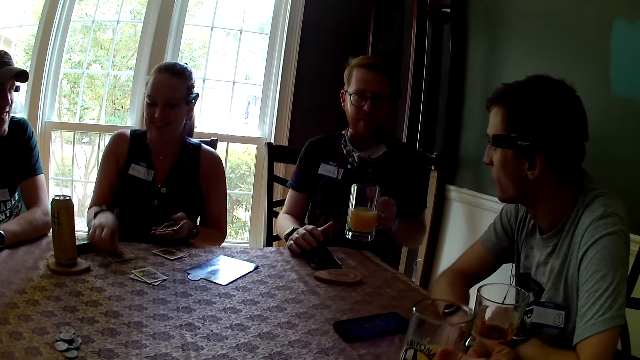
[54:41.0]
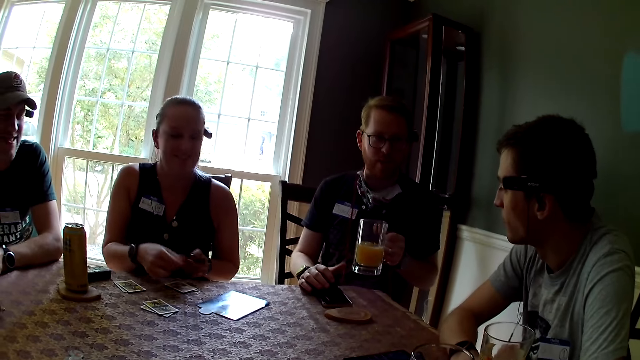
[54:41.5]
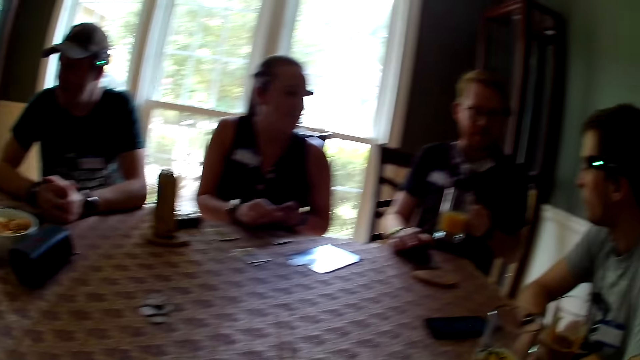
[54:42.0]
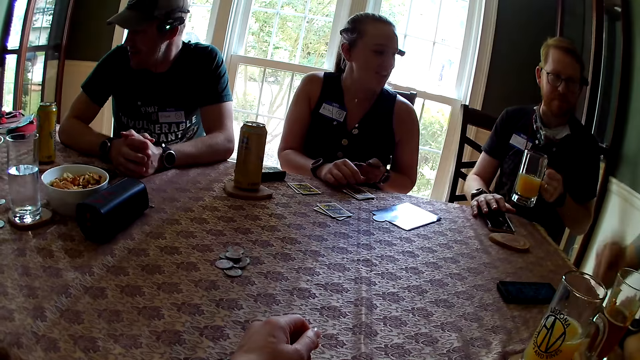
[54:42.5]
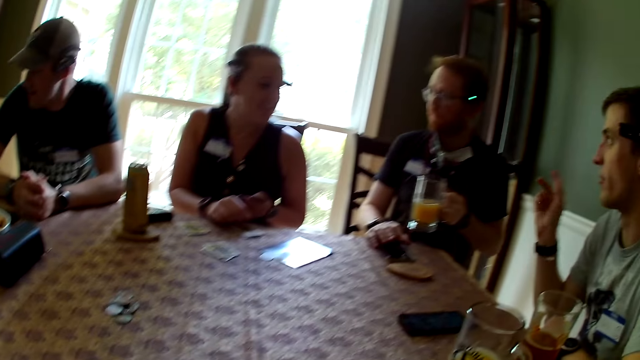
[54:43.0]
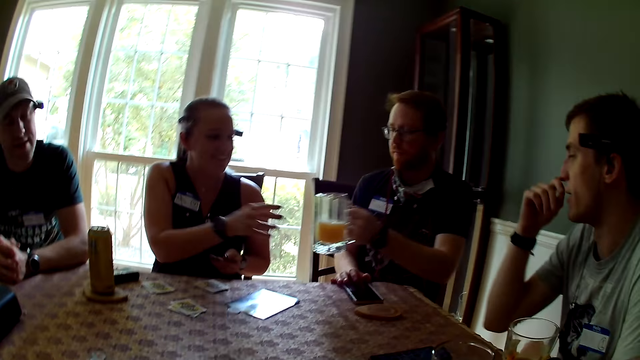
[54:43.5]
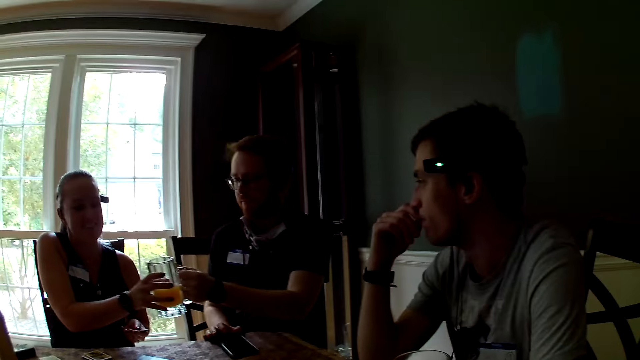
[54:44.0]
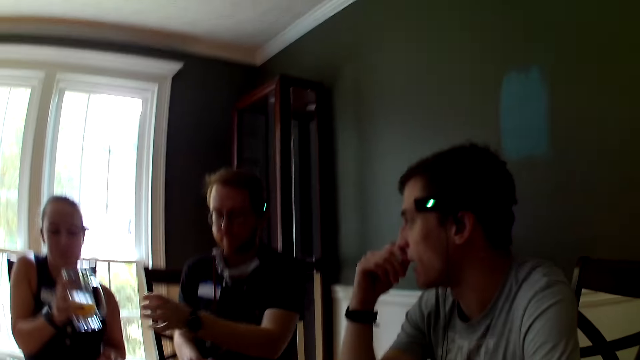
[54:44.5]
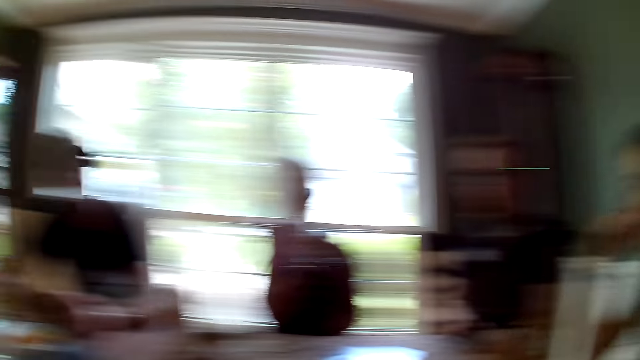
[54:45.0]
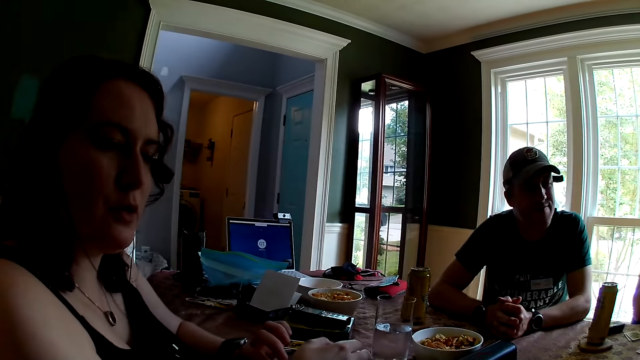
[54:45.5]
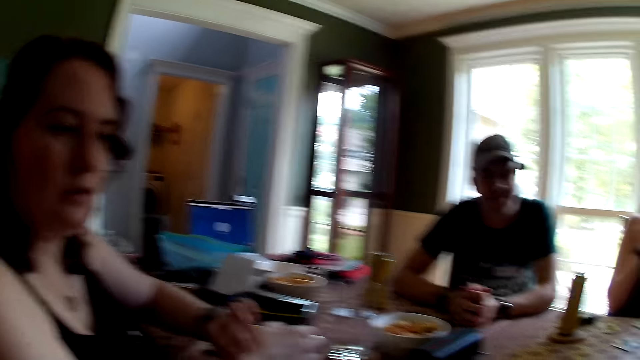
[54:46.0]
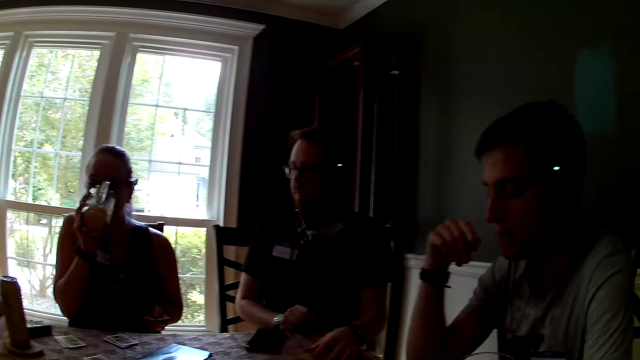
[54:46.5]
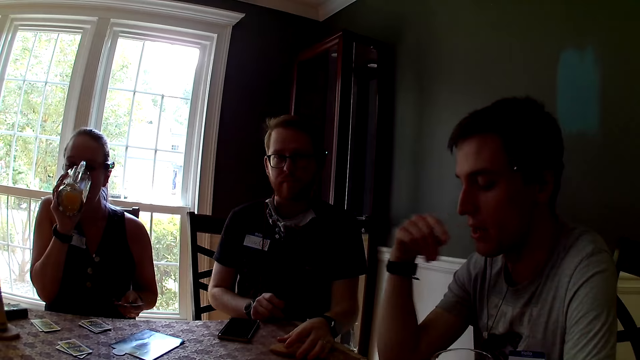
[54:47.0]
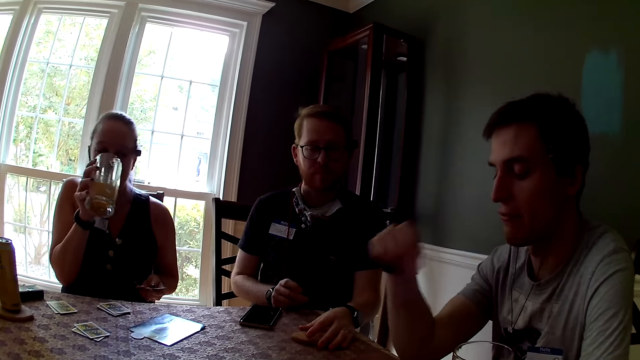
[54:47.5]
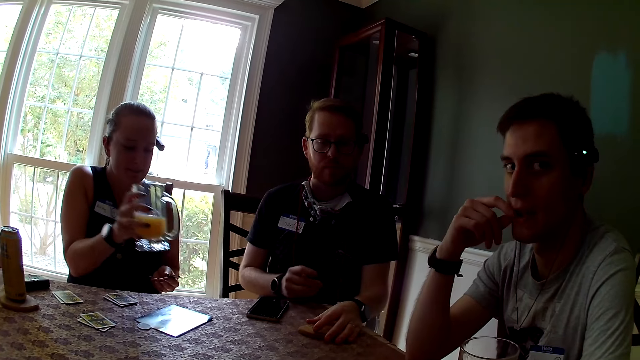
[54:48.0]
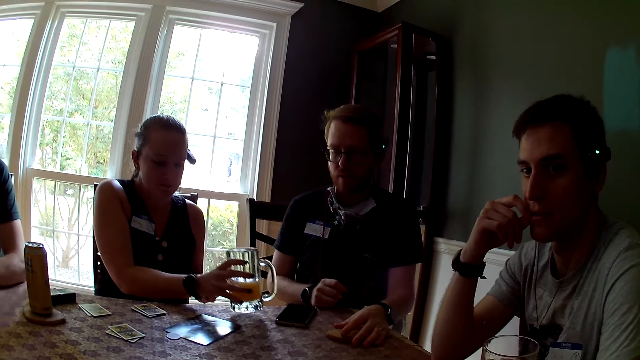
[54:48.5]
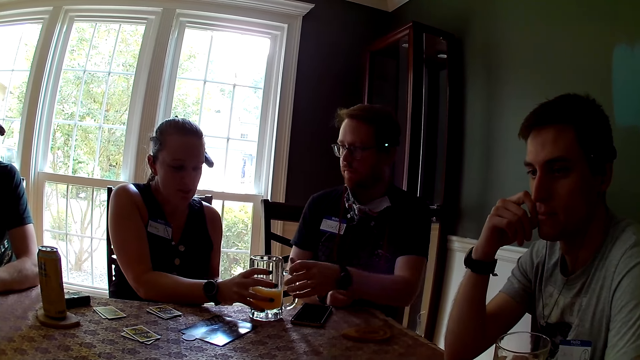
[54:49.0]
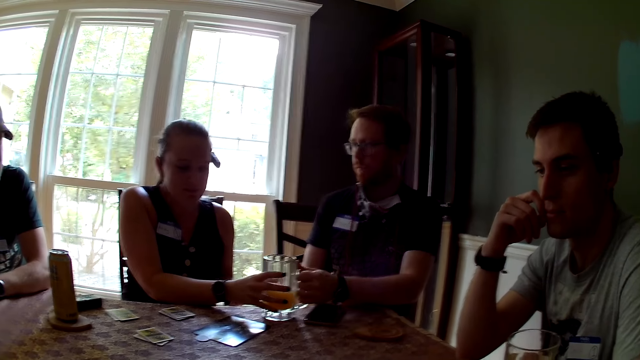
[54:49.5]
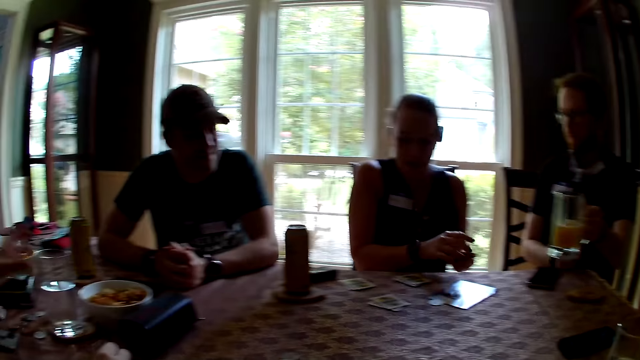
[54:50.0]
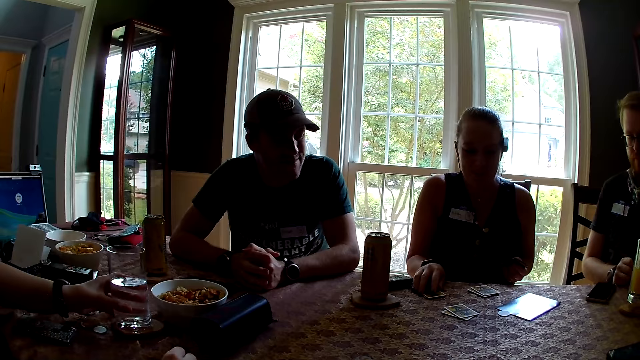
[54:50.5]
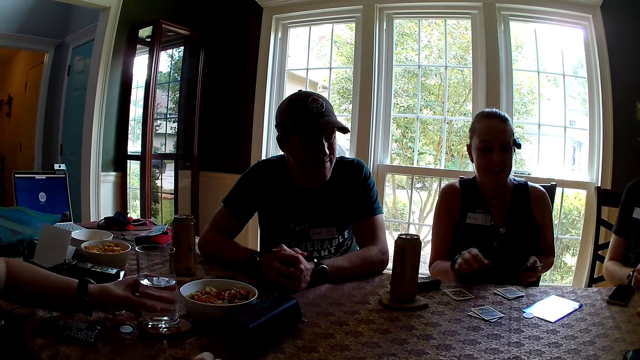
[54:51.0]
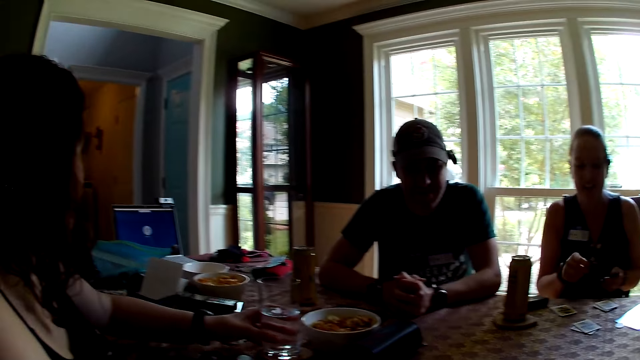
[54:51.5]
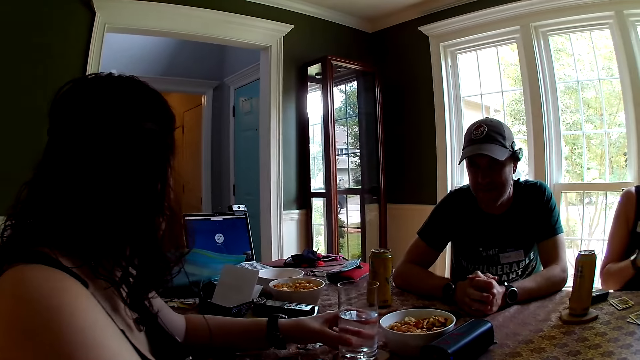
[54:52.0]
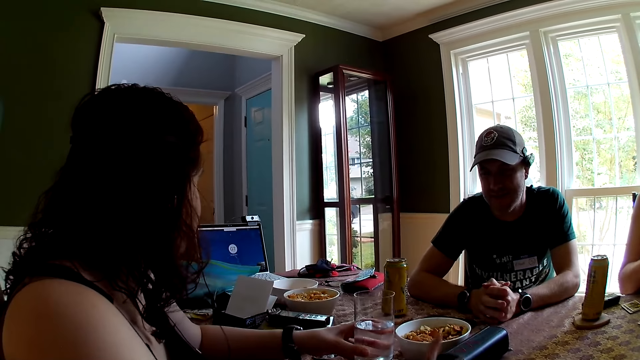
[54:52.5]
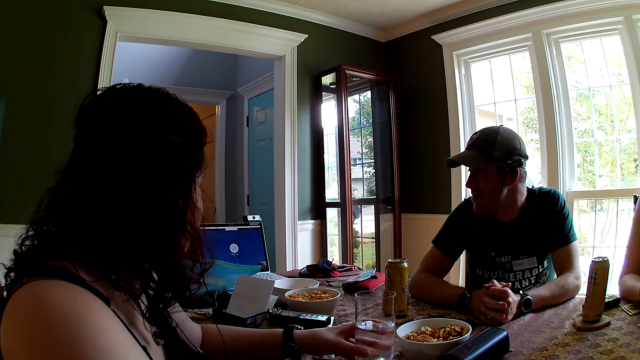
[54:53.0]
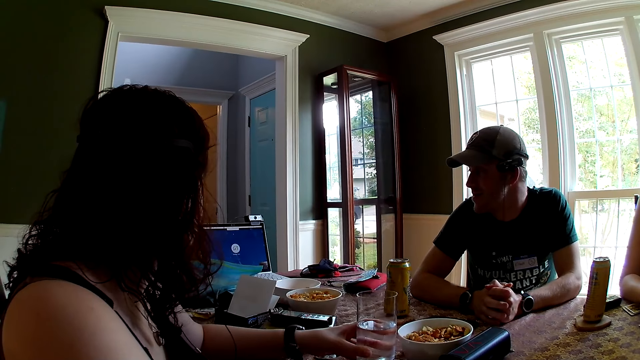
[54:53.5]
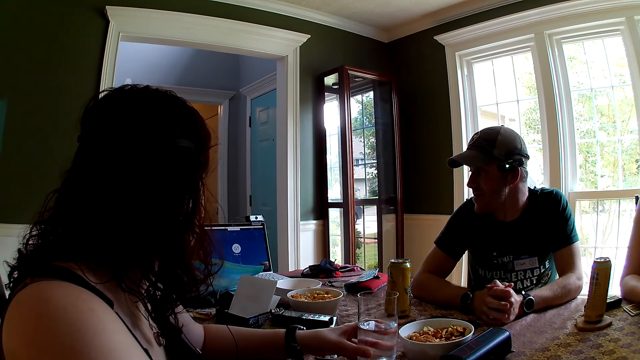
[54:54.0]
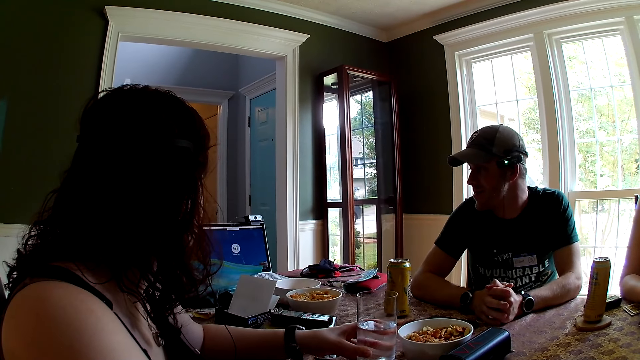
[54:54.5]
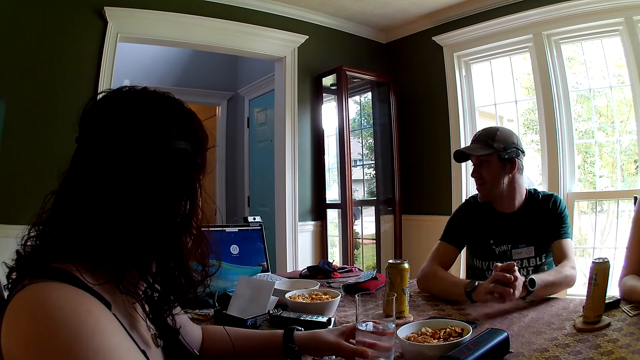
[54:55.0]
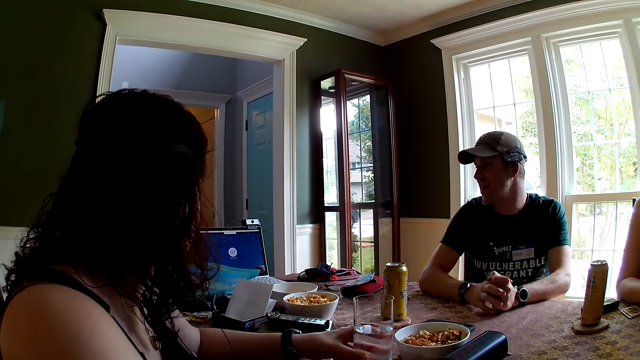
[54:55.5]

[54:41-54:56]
The camera wearer drops the glass of juice on the dining table with her right hand. A man touches a phone on the dining table with his right hand. A woman converses with the man. Another man talks to the first man, points at the first man with his right hand, and touches his nose with his right hand. The first man gives the glass of juice to the woman with his left hand. The woman takes the glass of juice from the first man with her right hand and drinks from the glass of juice with her right hand. Another woman talks to the camera wearer. The first woman drops the glass of juice on the dining table with her right hand. The first man picks up the glass of juice from the dining table with his left hand. The other woman touches a glass of water on the dining table with her left hand. The first man drops the glass of juice on the dining table with his left hand. The first woman touches a card on the dining table with her right hand and drops the card on the dining table with her right hand.

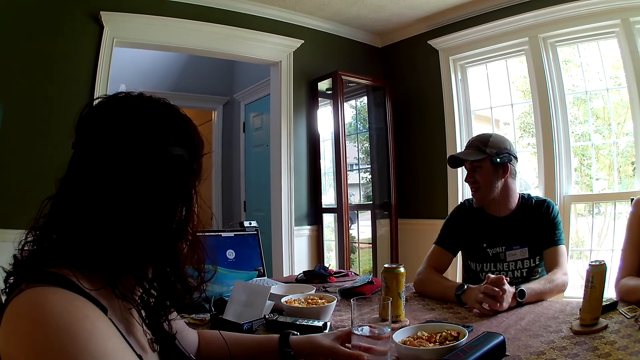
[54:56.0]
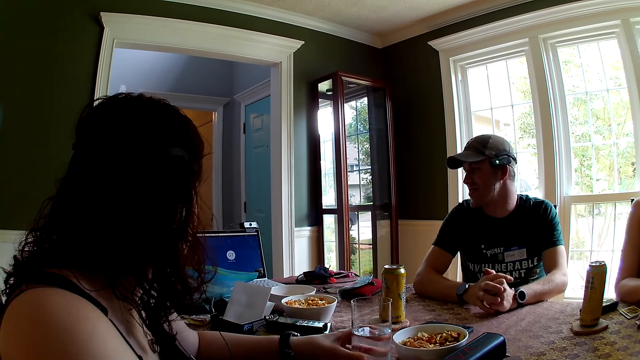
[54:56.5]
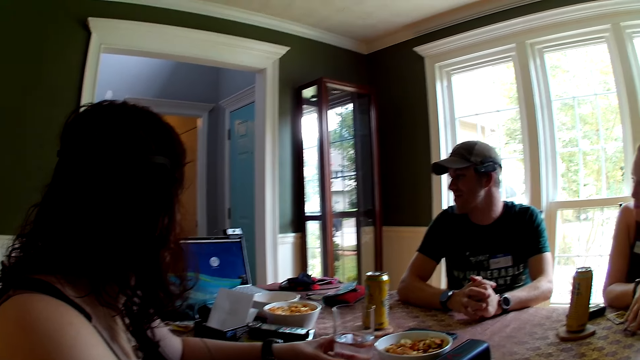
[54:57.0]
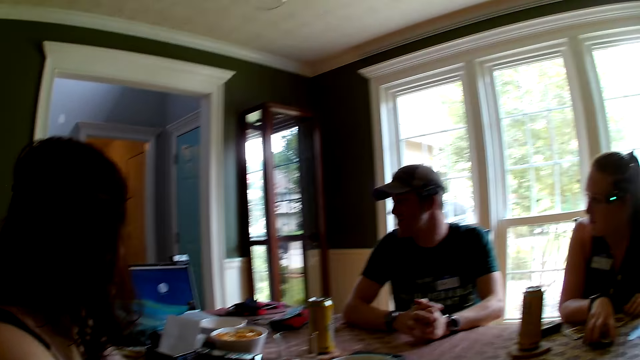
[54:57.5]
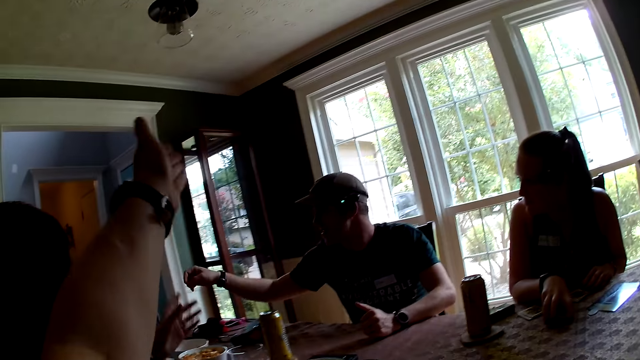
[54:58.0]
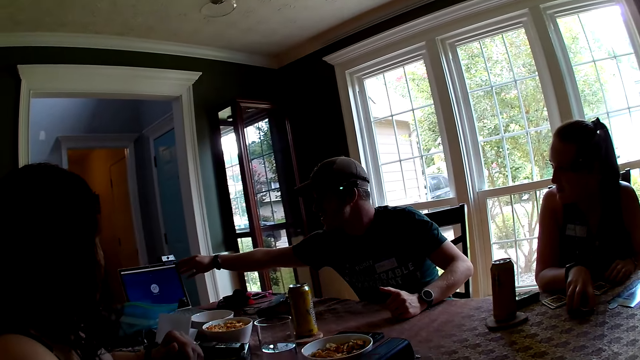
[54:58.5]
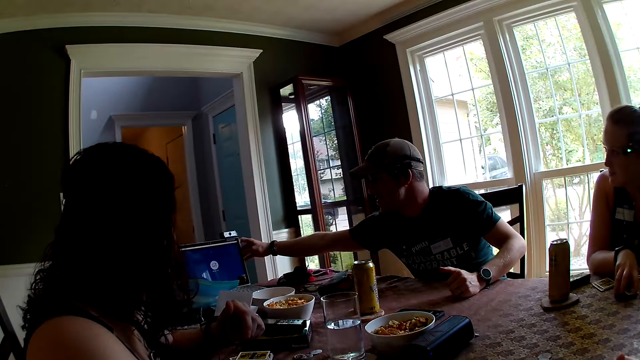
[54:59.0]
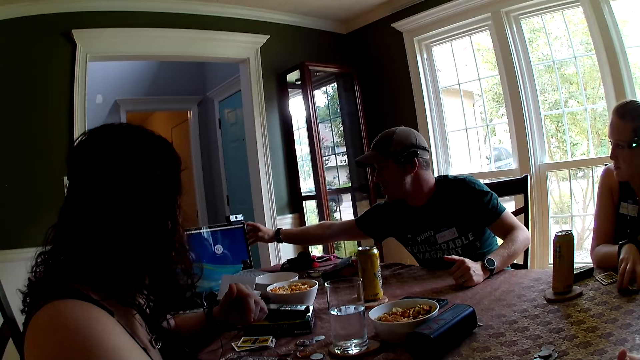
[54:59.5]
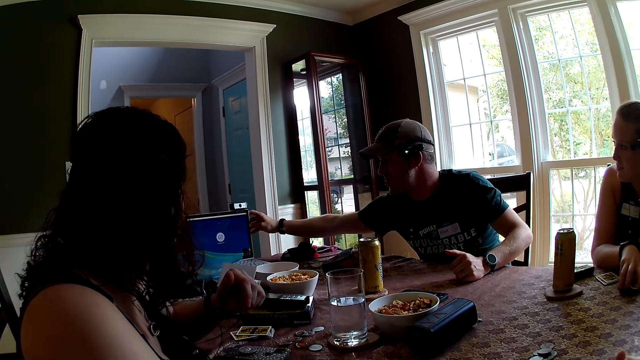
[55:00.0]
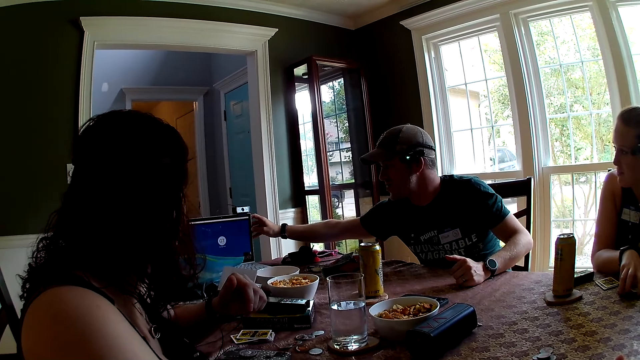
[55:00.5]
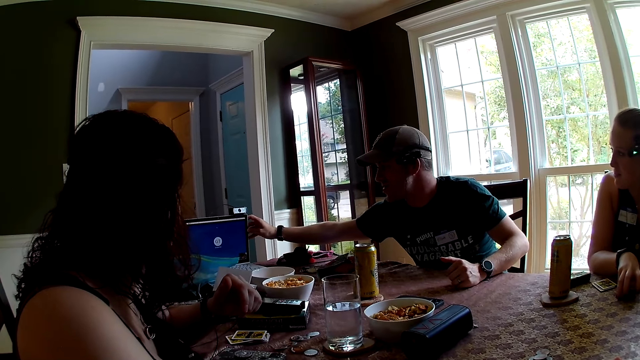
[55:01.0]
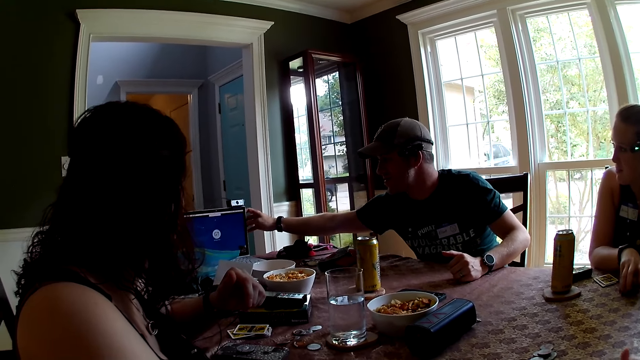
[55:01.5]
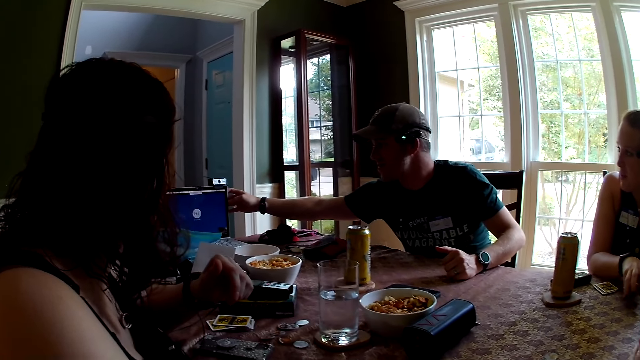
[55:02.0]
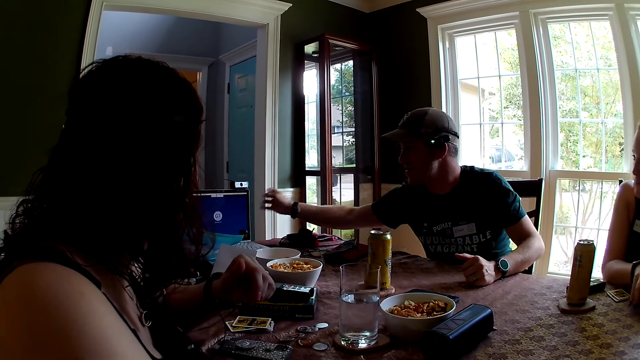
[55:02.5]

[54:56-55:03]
The camera wearer stretches out her left hand. A man adjusts a monitor screen with his right hand.
